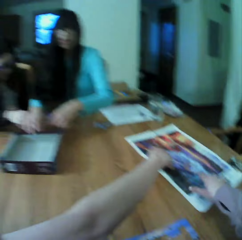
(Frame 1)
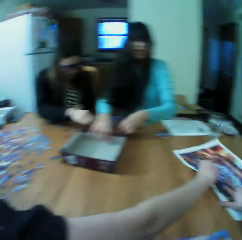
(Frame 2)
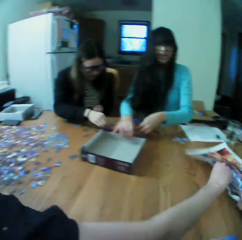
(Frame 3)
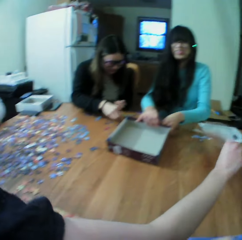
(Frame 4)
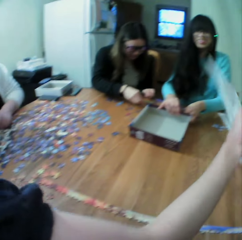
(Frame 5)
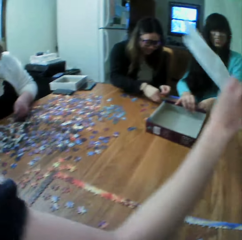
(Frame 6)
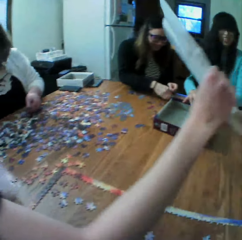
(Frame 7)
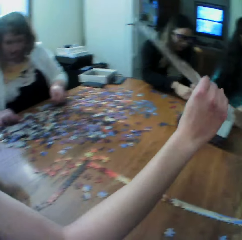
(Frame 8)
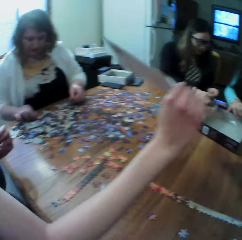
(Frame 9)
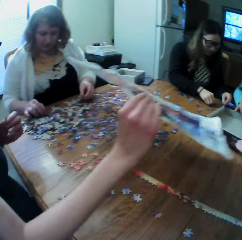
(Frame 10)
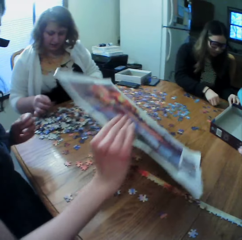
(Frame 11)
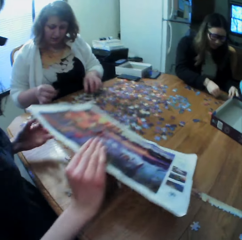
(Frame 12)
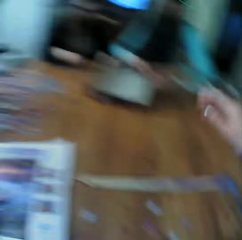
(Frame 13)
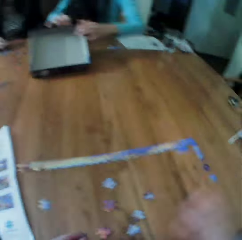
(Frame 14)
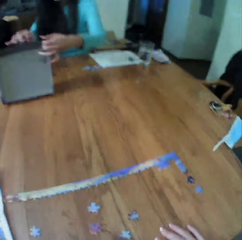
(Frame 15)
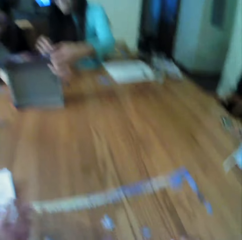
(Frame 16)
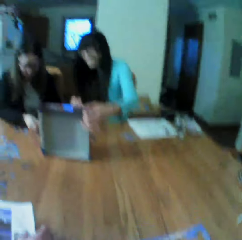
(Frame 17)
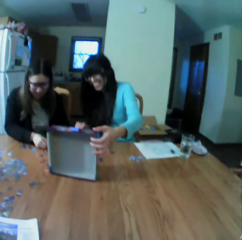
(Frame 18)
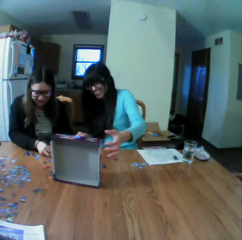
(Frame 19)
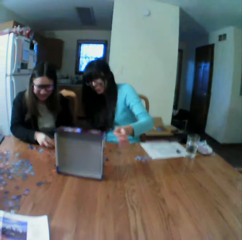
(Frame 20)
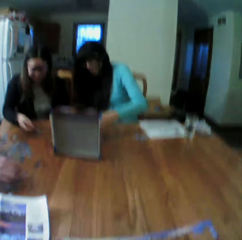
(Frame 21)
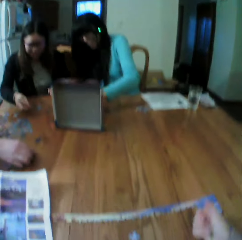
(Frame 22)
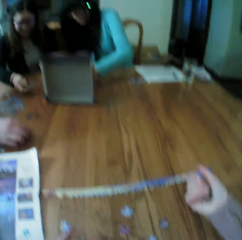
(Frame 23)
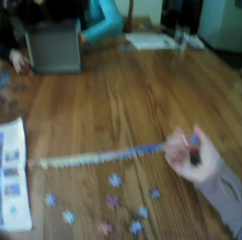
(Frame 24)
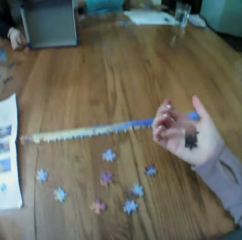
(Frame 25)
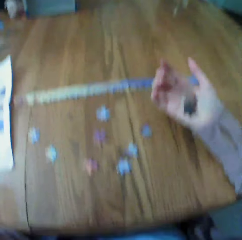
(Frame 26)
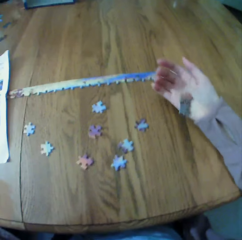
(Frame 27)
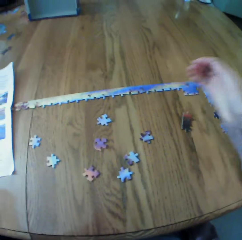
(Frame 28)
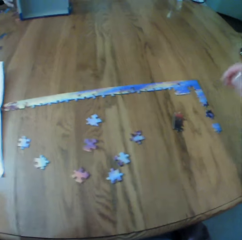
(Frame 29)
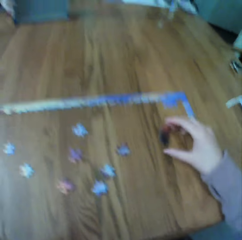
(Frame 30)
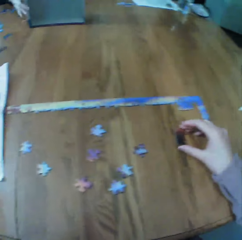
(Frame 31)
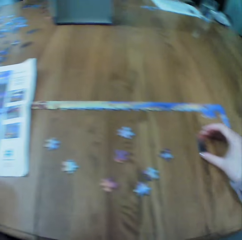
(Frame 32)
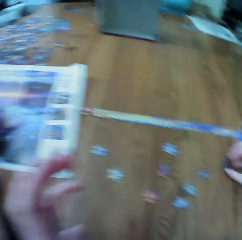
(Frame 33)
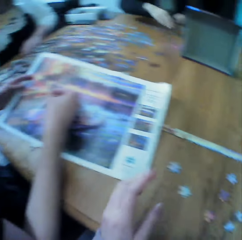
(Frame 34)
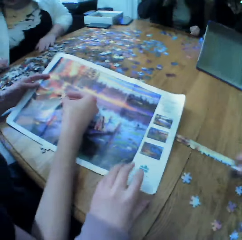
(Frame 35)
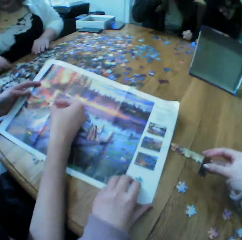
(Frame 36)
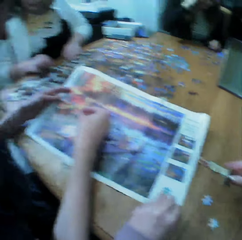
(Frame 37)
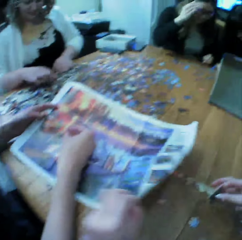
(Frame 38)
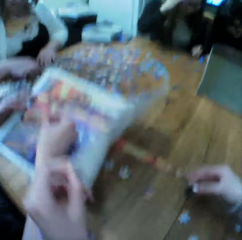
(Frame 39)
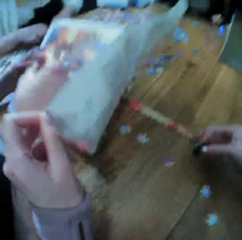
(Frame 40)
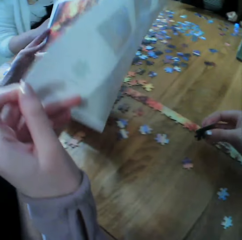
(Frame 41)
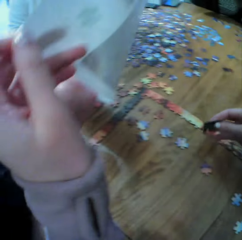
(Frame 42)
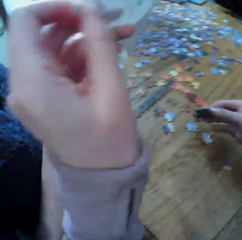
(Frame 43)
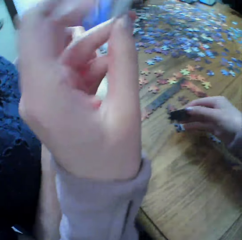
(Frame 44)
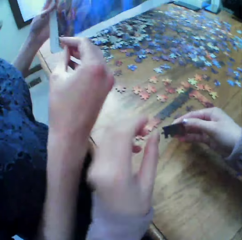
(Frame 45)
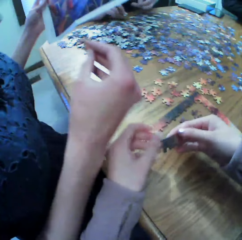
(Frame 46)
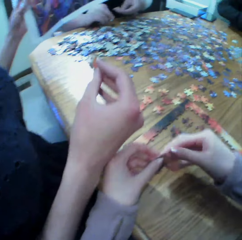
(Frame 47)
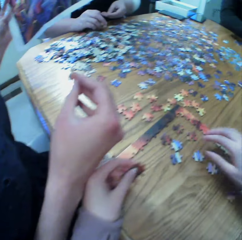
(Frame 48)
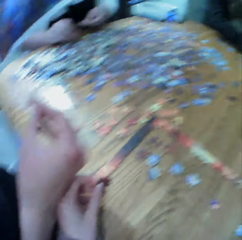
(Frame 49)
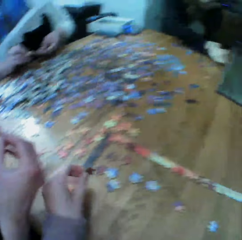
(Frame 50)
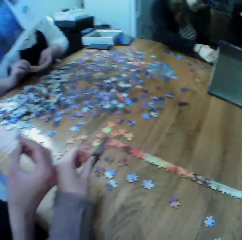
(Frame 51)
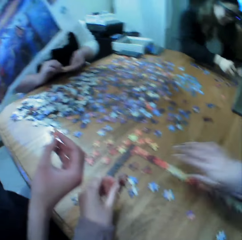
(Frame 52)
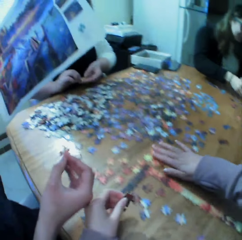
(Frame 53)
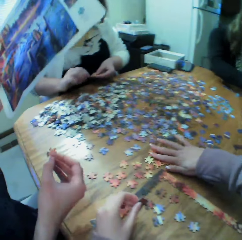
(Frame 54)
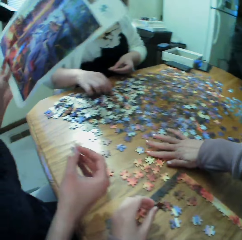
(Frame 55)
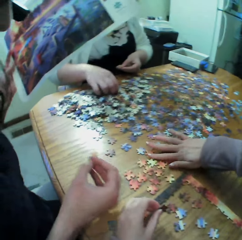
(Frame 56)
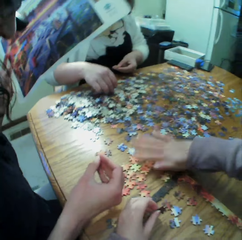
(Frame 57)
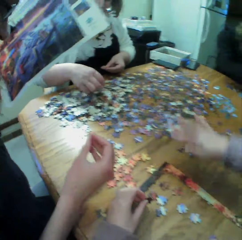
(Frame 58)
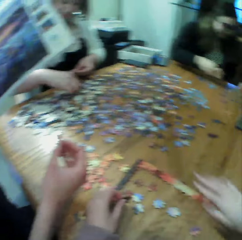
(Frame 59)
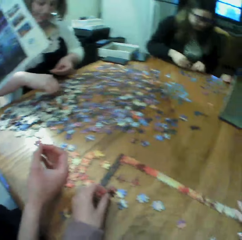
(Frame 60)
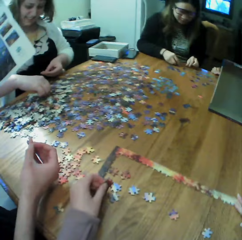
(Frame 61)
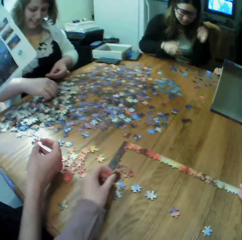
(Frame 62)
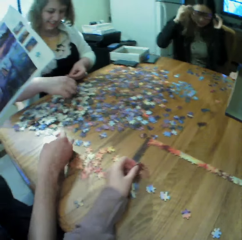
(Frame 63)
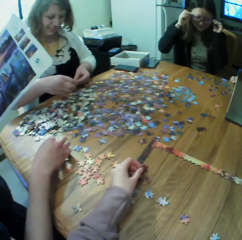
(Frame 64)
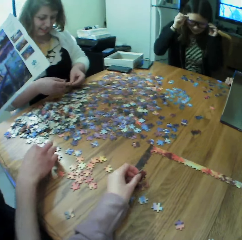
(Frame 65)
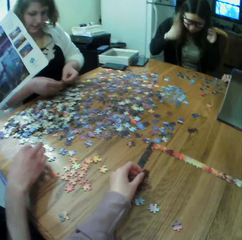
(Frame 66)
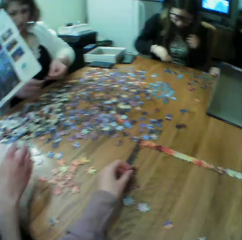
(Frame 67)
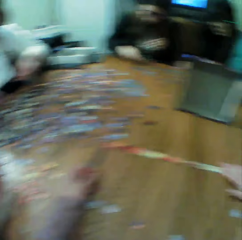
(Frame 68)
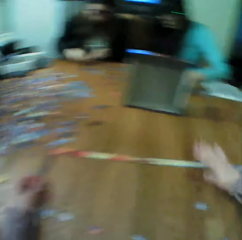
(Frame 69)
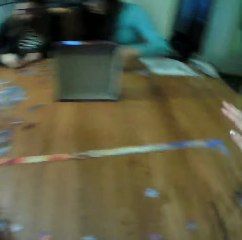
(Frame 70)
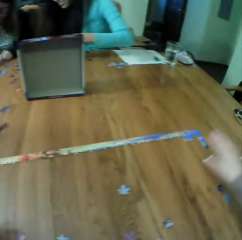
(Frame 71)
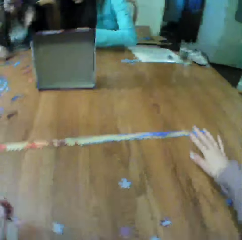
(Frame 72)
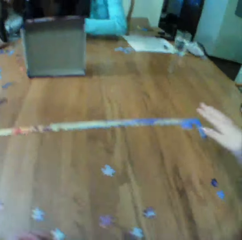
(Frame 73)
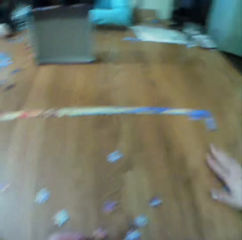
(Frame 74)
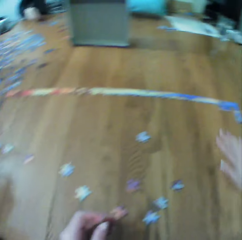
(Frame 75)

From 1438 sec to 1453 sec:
A female picks up the board game manual. A woman looks for the puzzle pieces. Another woman looks for the puzzle pieces. The camera wearer makes the puzzle. The female checks through the board game manual. The camera wearer moves the puzzle.

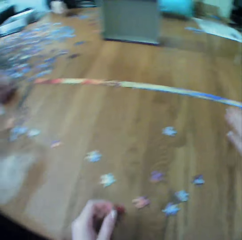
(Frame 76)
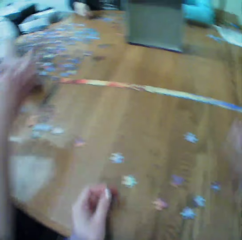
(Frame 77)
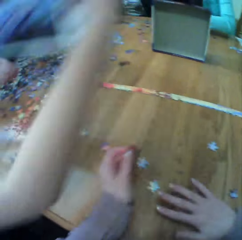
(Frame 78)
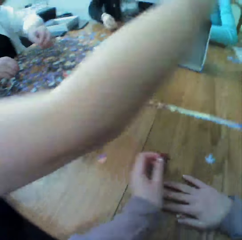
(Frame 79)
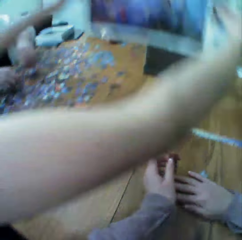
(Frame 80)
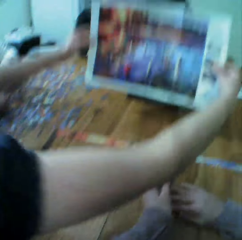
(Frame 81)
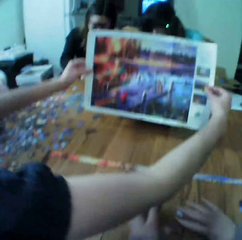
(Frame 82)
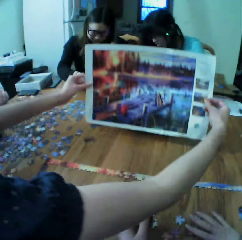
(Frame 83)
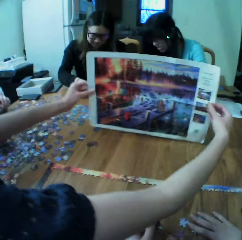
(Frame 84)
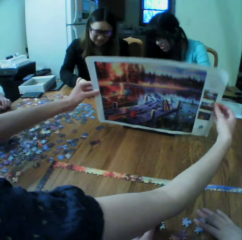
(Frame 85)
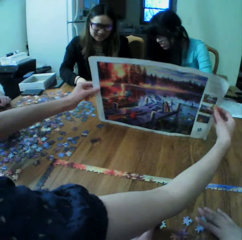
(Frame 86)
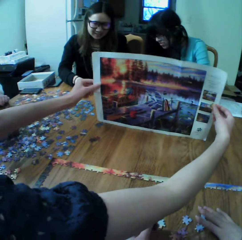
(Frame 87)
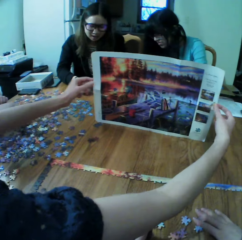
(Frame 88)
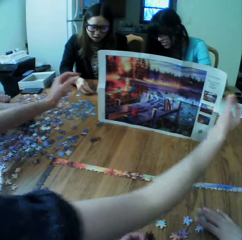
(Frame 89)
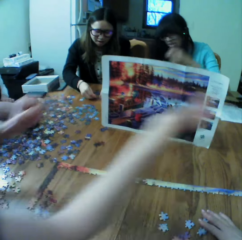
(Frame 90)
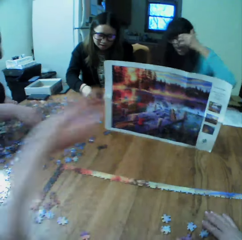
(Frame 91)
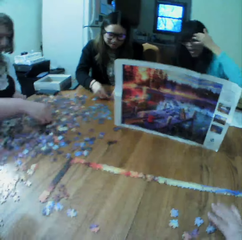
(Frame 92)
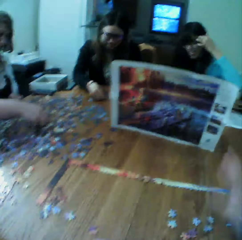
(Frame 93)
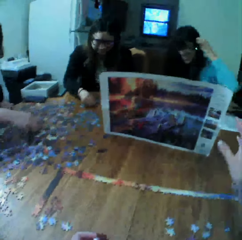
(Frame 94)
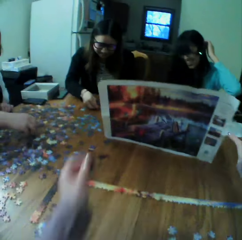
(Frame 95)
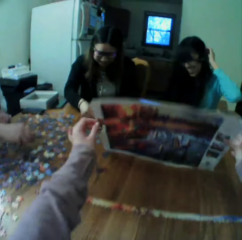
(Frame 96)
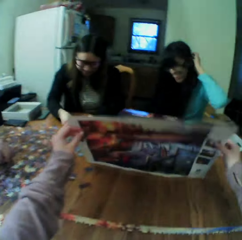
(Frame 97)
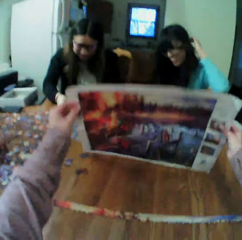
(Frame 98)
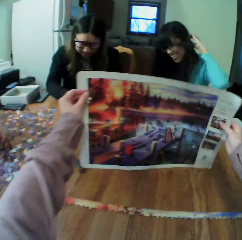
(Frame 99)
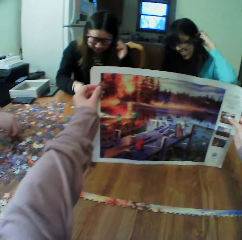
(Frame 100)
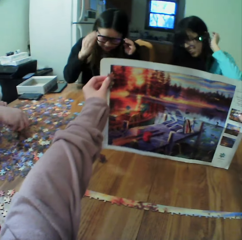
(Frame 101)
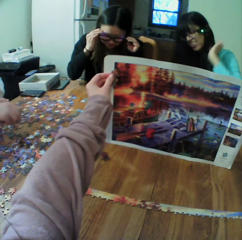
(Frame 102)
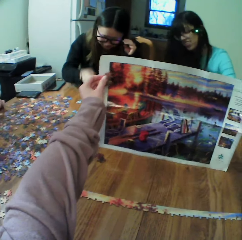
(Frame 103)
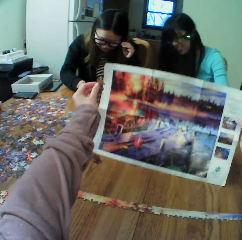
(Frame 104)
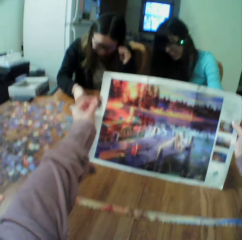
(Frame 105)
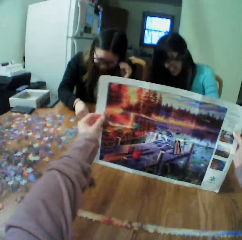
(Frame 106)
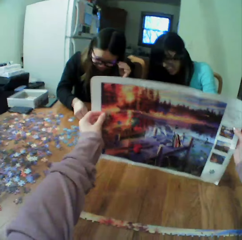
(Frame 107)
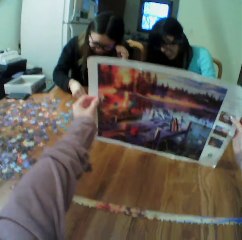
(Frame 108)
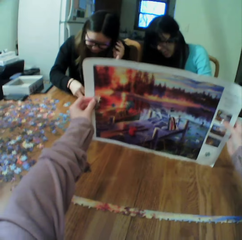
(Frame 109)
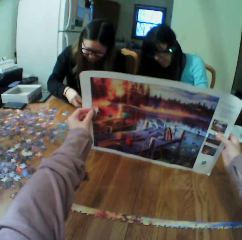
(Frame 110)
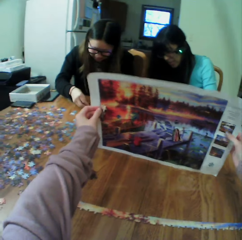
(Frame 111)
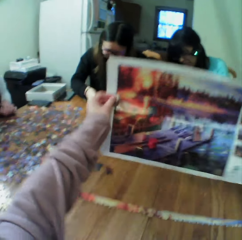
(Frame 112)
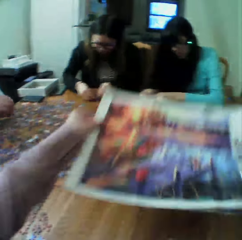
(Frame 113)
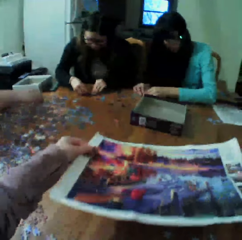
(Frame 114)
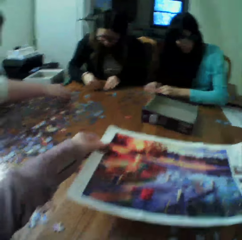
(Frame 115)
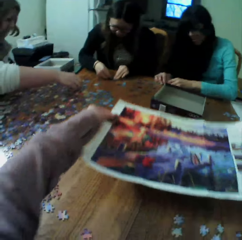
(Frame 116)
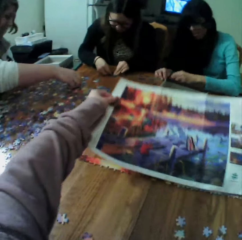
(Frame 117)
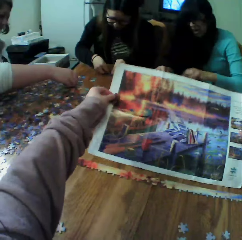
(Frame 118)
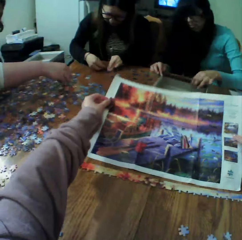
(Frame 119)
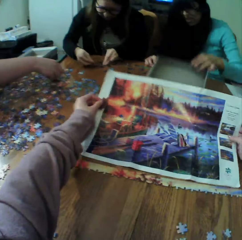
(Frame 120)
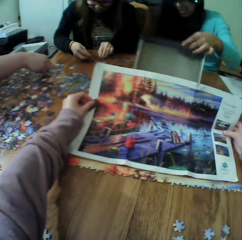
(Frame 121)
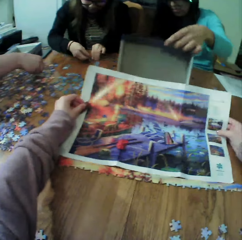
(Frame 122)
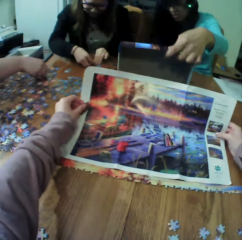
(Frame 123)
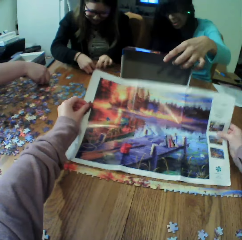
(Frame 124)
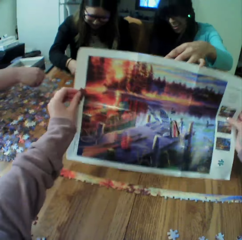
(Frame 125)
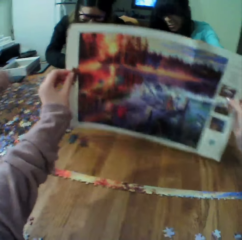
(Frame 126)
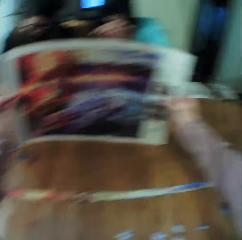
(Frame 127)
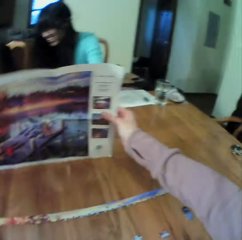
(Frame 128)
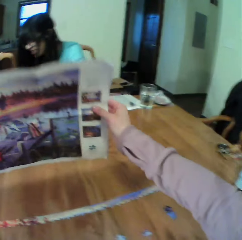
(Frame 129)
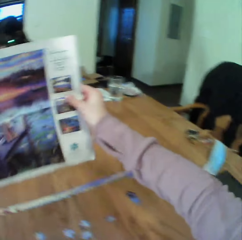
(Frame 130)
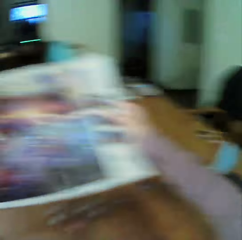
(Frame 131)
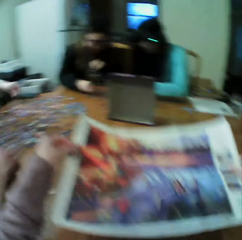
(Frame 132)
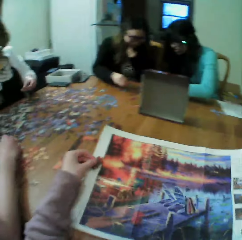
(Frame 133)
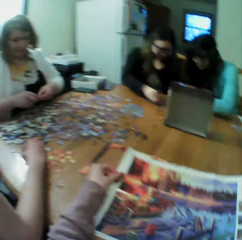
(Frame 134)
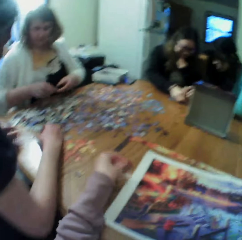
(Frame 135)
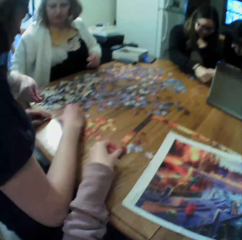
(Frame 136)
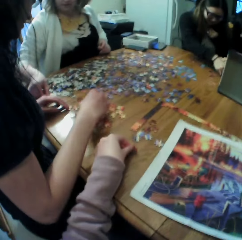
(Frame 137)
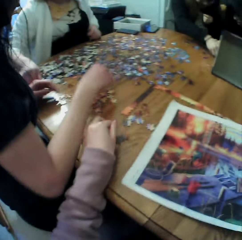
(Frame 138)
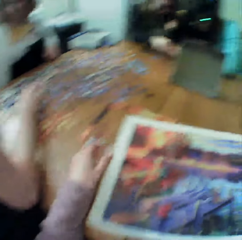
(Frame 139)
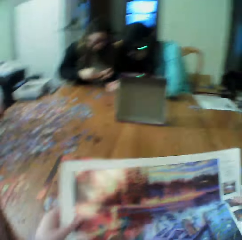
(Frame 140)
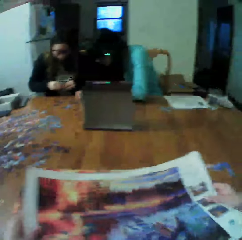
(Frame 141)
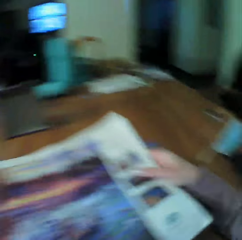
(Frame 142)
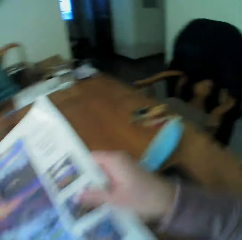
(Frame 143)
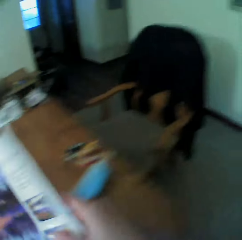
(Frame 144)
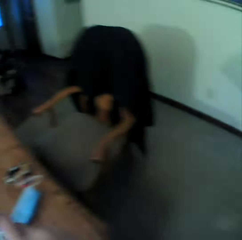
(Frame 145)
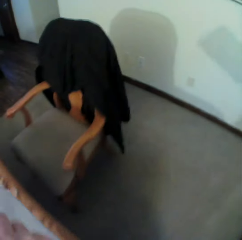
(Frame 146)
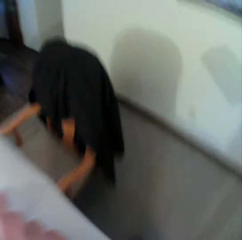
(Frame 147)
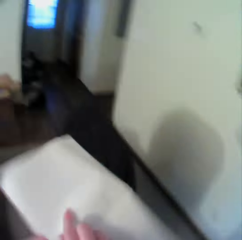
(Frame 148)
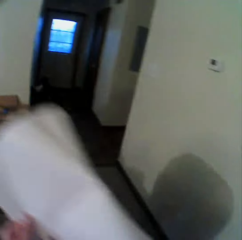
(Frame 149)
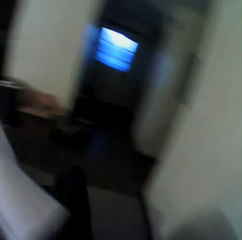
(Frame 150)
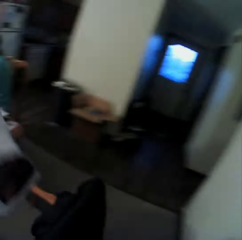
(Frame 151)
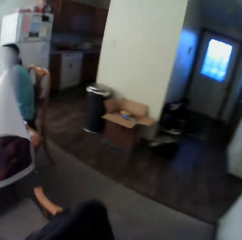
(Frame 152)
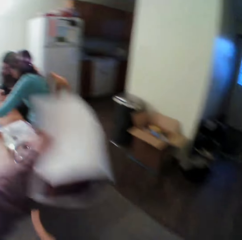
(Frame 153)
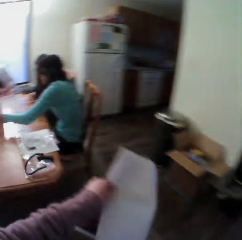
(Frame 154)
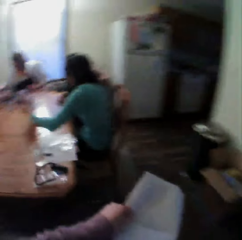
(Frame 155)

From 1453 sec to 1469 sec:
A female puts back the board game manual. The camera wearer picks up the board game manual. They look at the paper. They move around.
